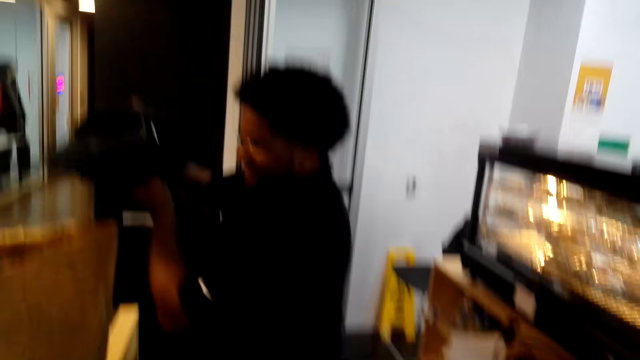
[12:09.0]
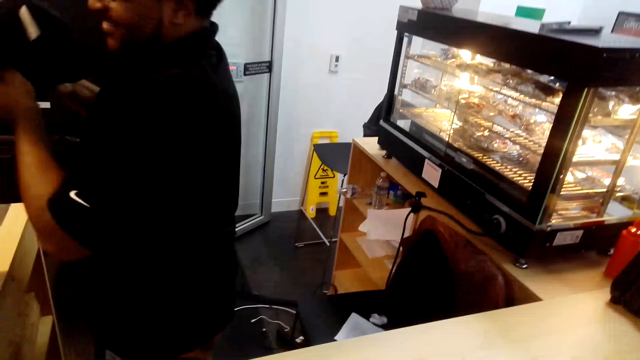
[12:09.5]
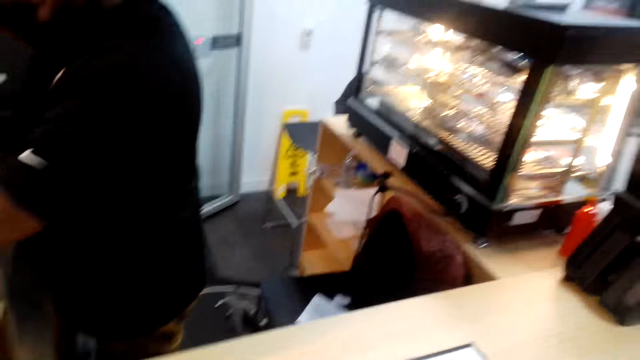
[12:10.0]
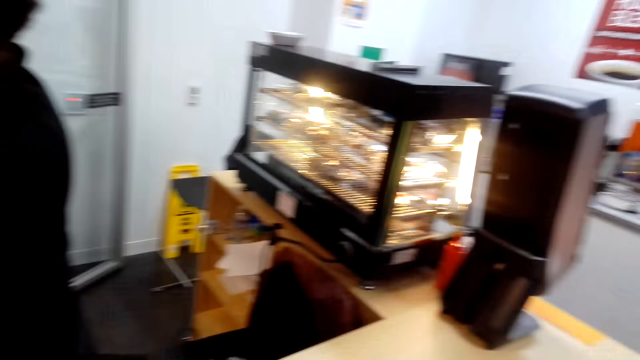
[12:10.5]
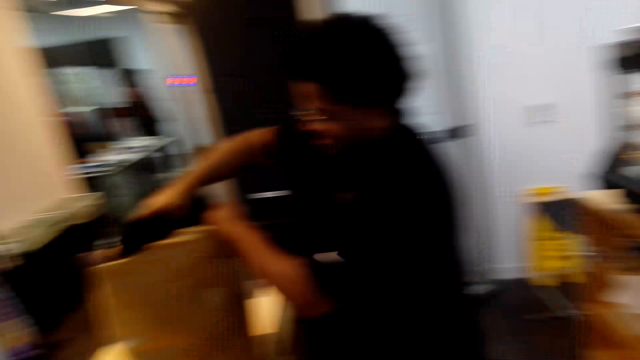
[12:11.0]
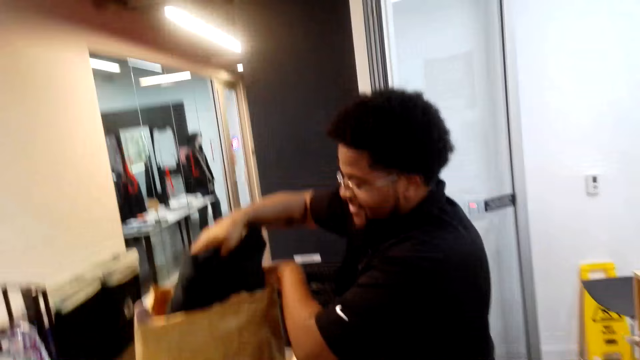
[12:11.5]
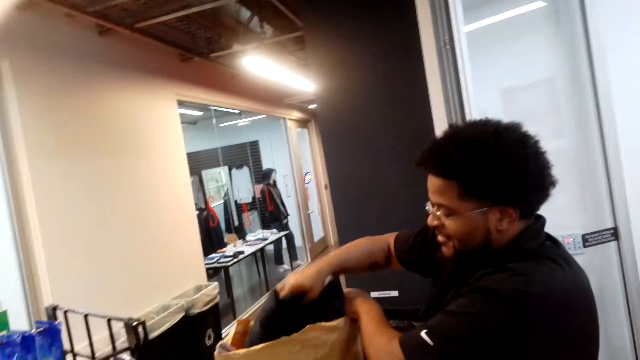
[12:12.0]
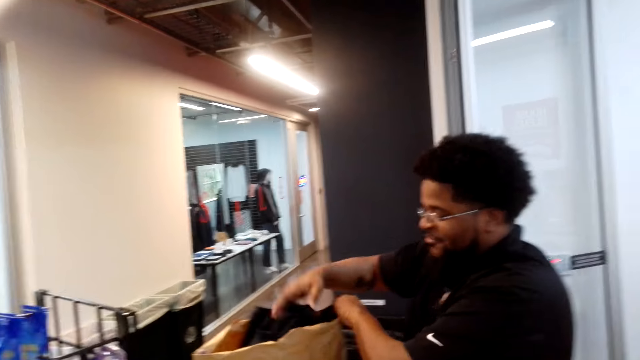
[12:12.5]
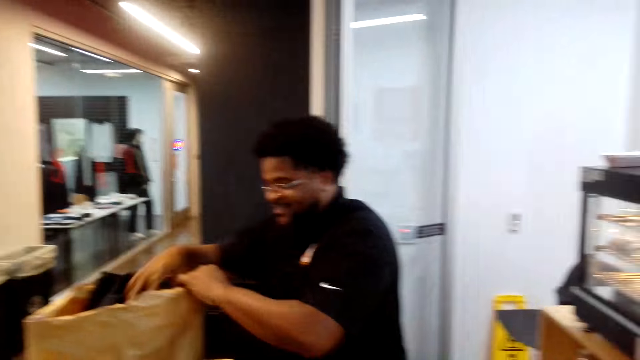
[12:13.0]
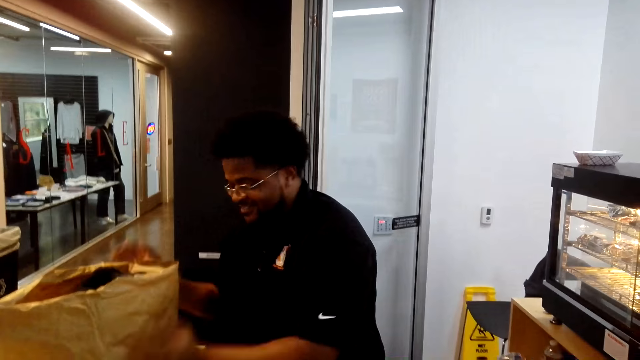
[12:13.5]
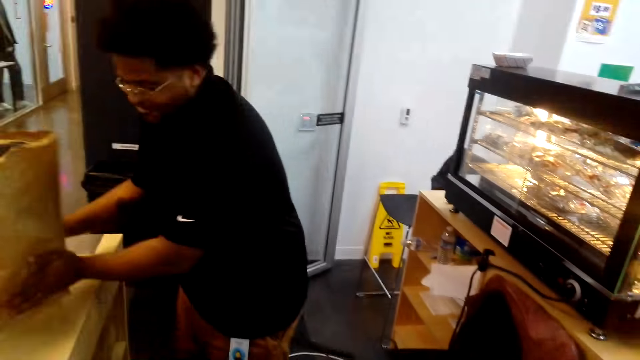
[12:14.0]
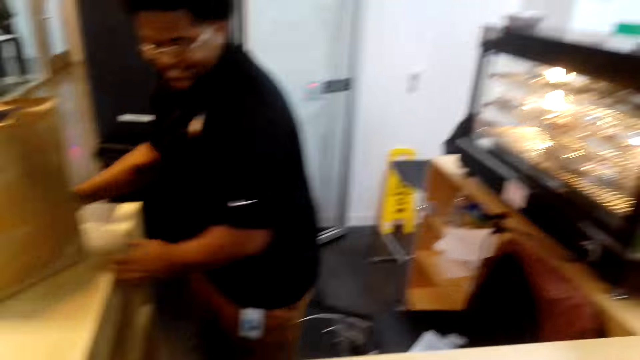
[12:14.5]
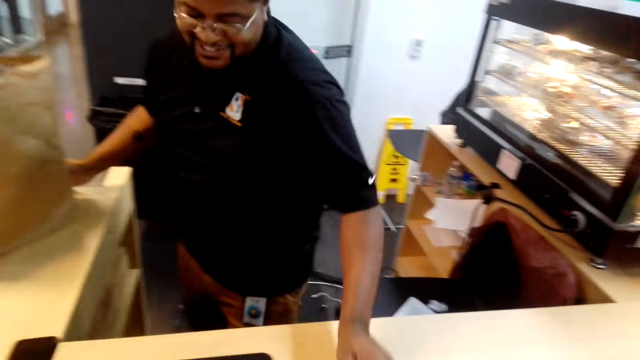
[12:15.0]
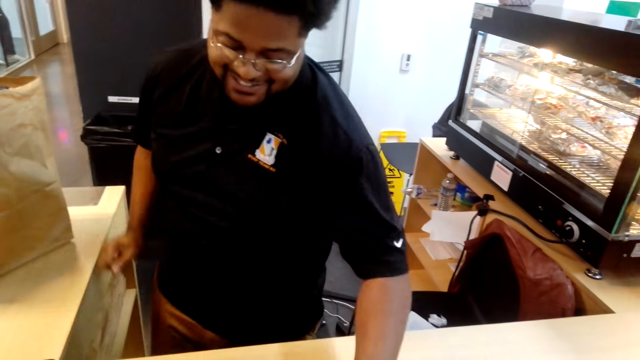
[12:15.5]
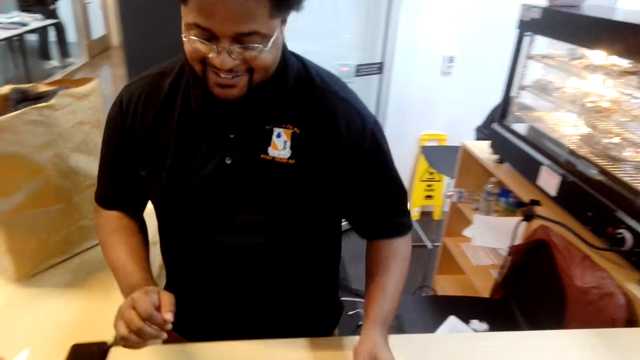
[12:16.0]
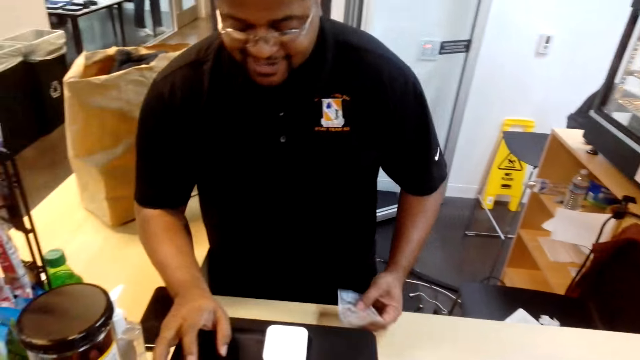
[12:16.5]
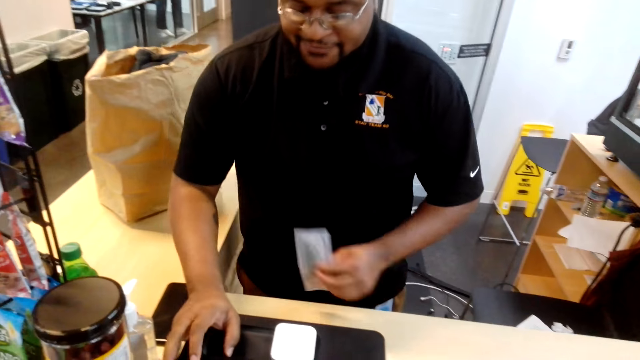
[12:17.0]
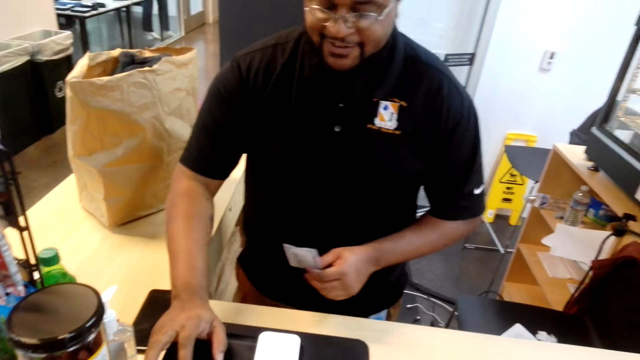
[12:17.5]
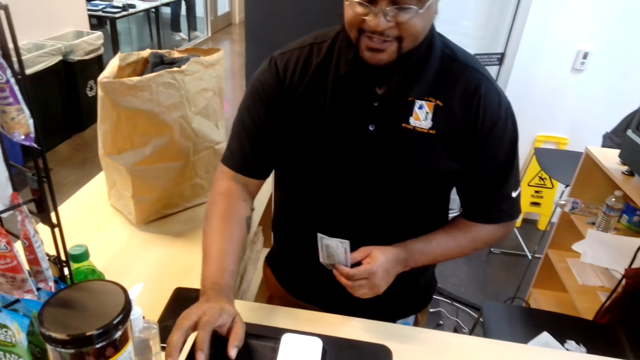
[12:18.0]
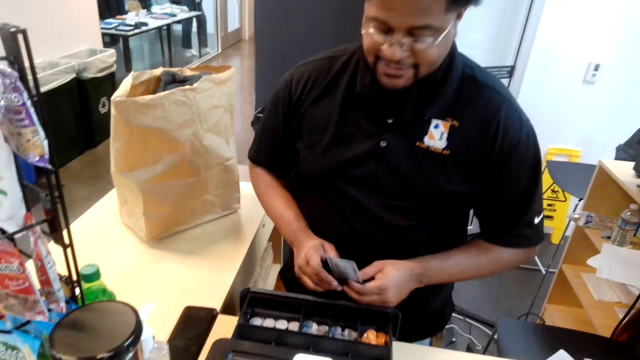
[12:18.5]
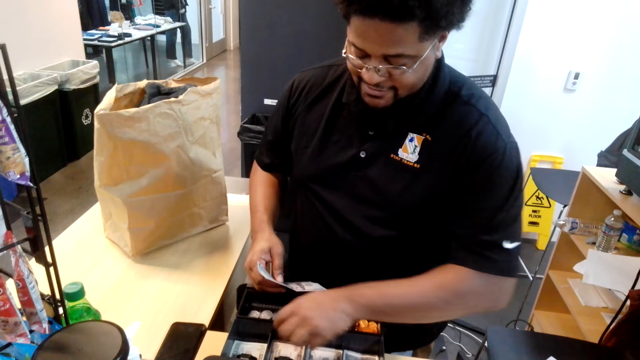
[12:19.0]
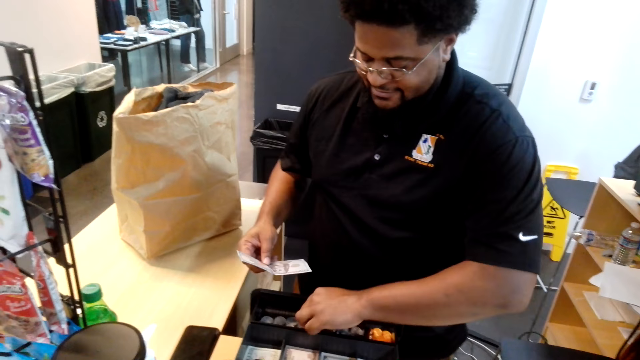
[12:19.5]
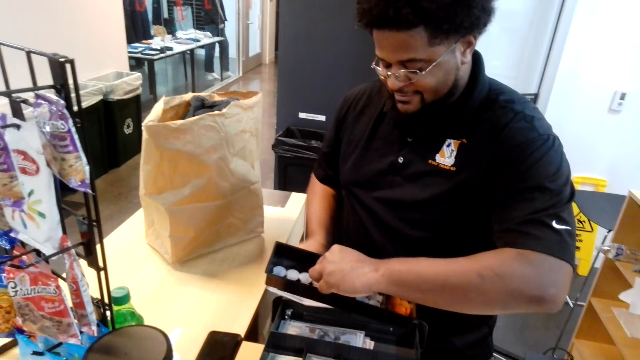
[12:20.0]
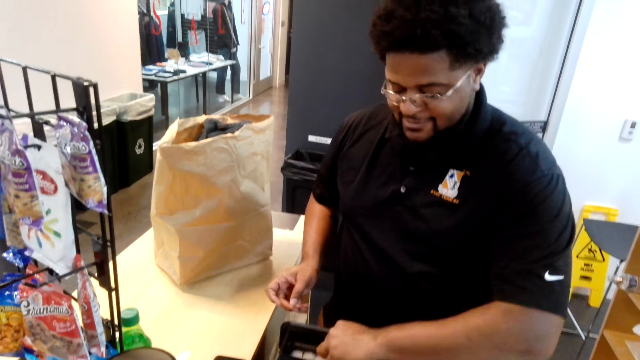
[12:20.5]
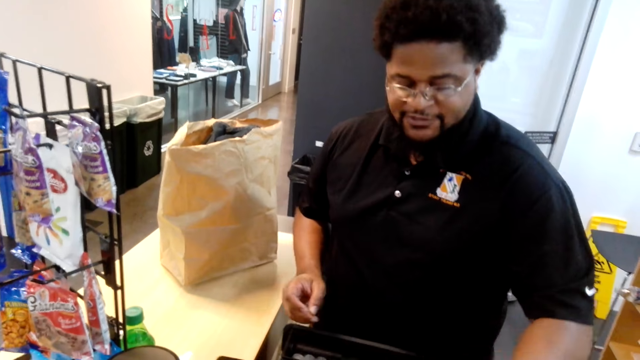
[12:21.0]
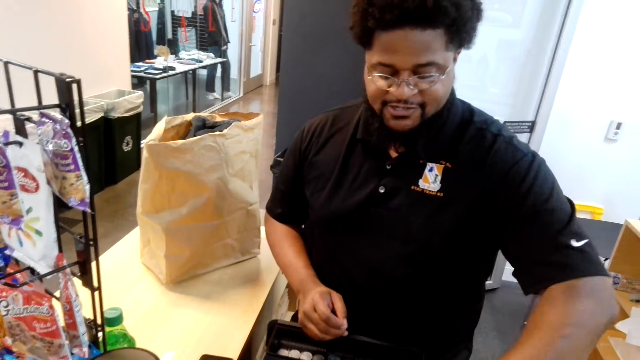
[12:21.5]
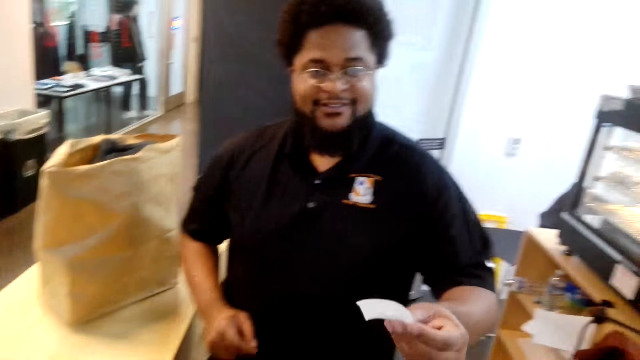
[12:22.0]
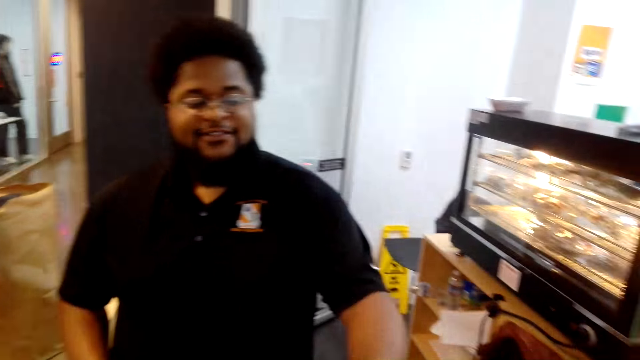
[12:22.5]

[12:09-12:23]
A man puts the clothes in the packaging bag. The man moves the packaging bag. The man picks up the money. The man gives out the change.

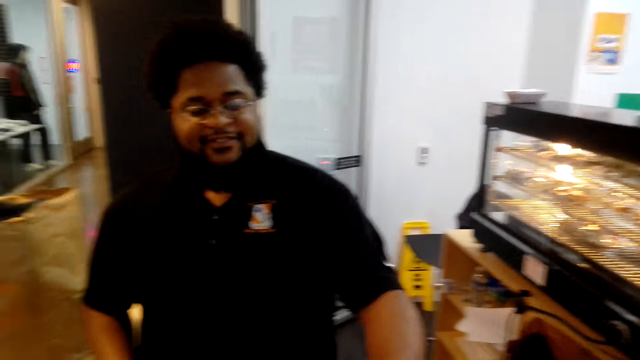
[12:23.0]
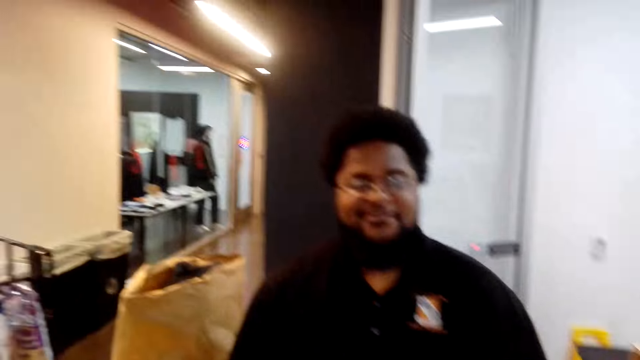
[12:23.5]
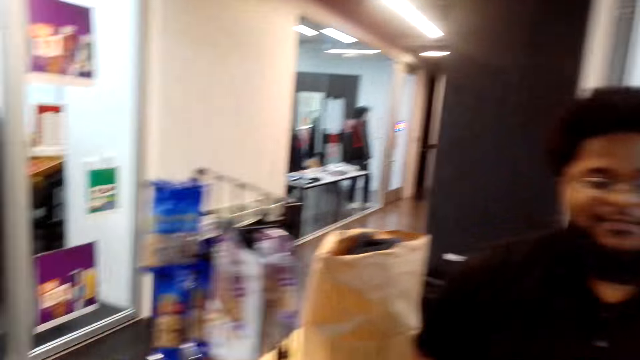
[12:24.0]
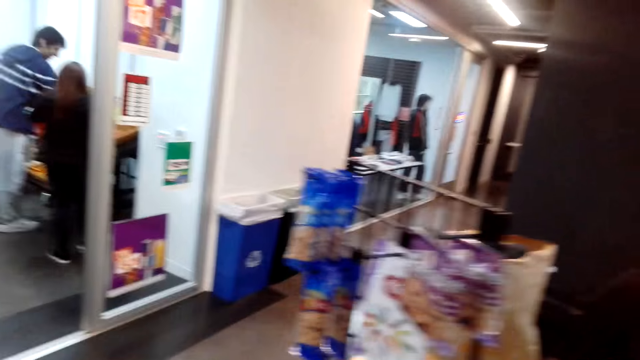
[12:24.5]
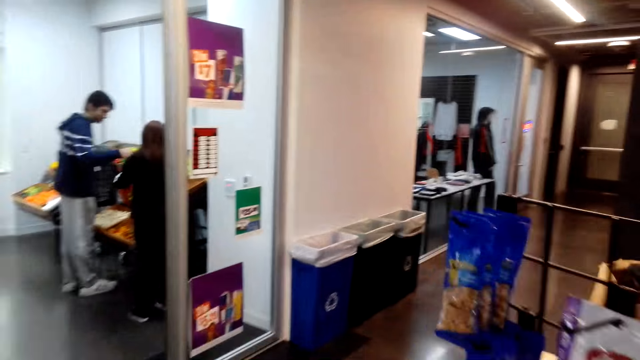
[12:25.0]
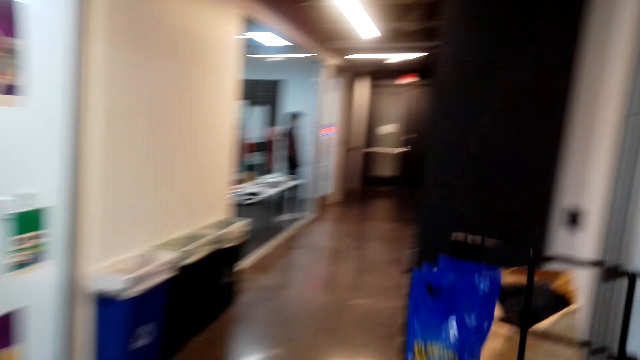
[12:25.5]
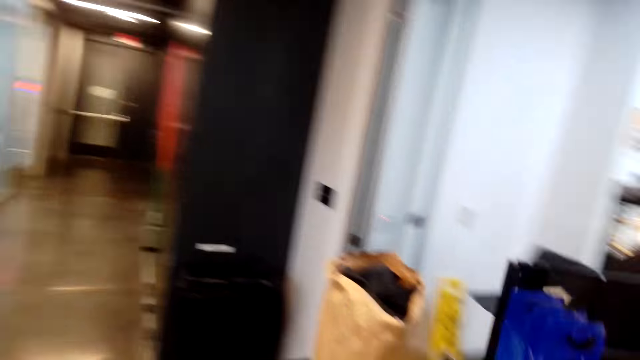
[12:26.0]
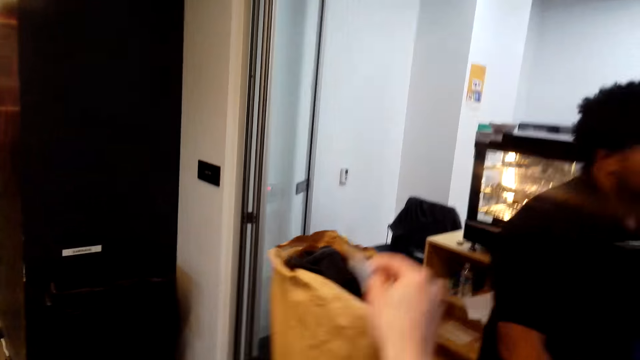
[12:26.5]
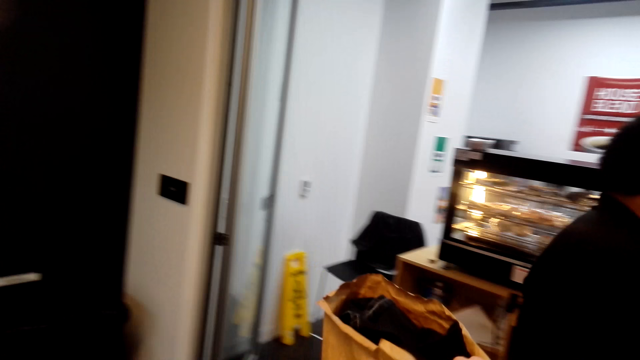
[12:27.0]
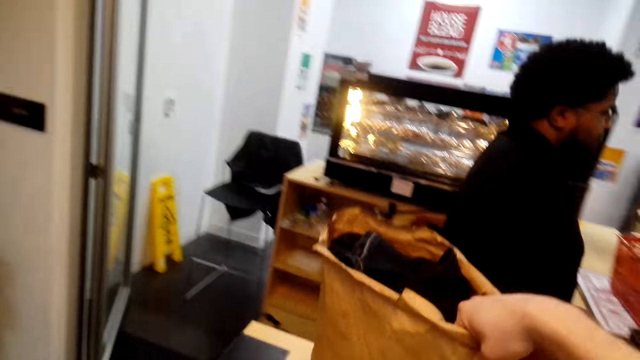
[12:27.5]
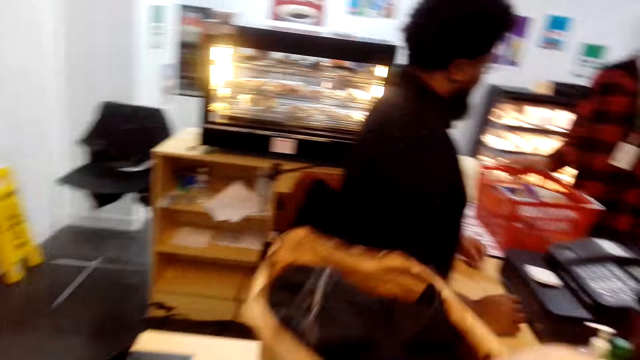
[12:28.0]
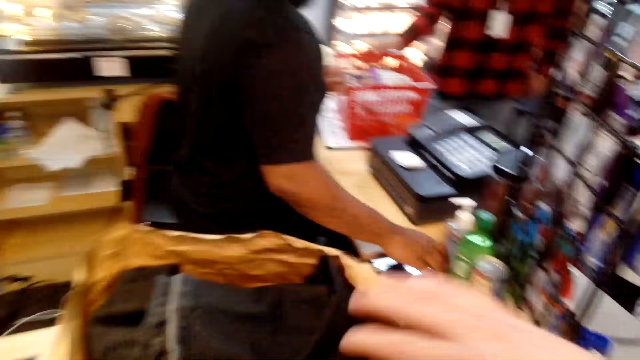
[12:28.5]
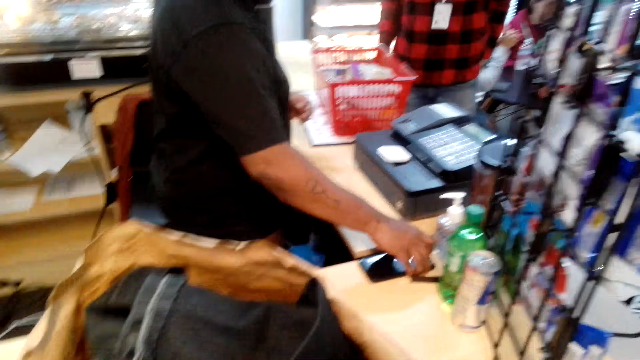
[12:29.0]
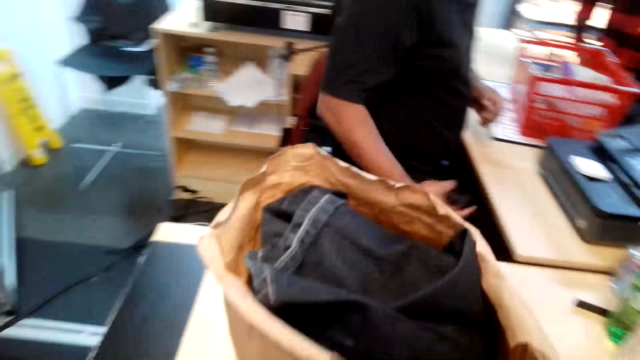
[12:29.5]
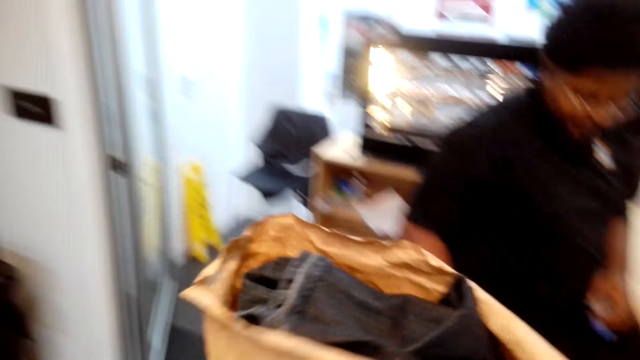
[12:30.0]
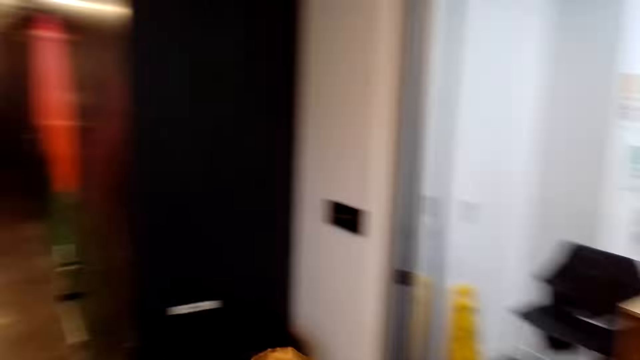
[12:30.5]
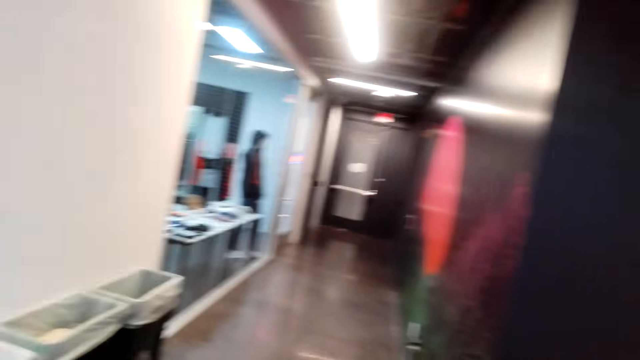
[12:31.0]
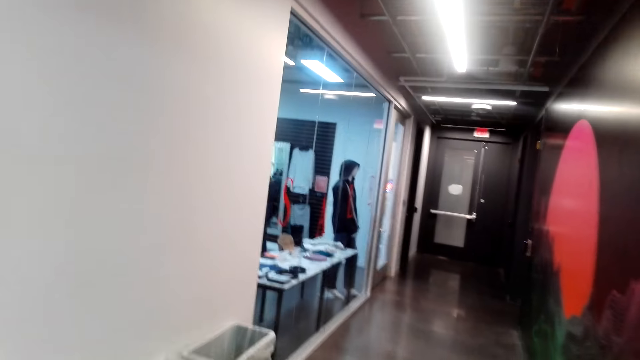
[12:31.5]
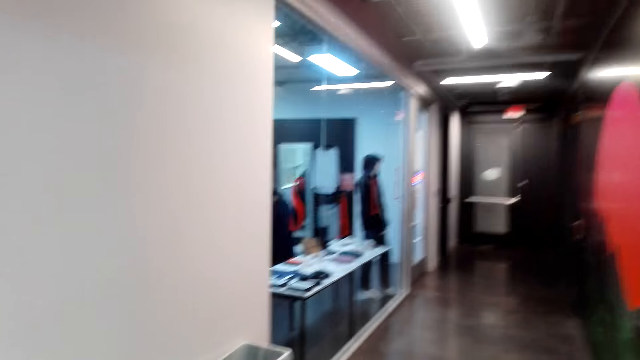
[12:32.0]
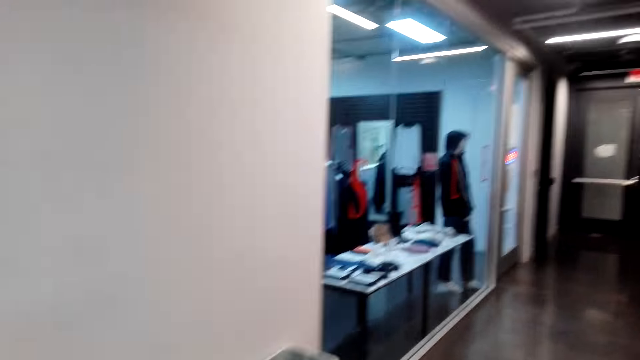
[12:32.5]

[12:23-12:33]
A woman stands. A man stands. The camera wearer picks up the package. Another man picks up the phone and drops the phone. The camera wearer walks around.
